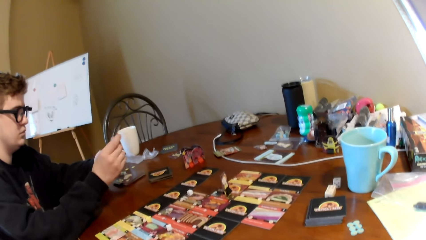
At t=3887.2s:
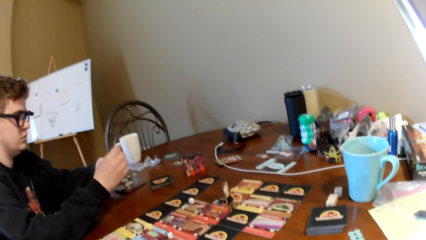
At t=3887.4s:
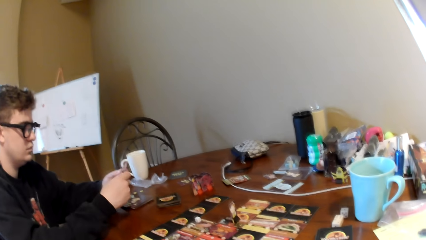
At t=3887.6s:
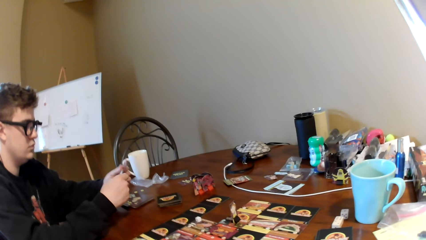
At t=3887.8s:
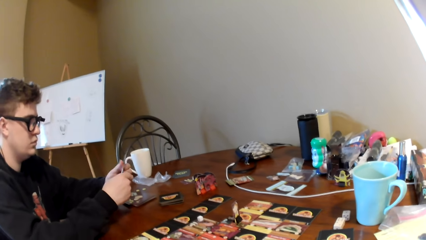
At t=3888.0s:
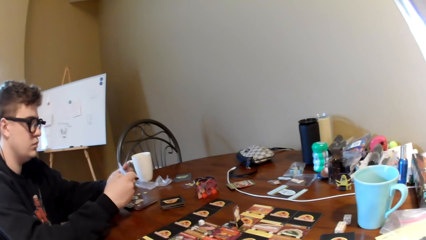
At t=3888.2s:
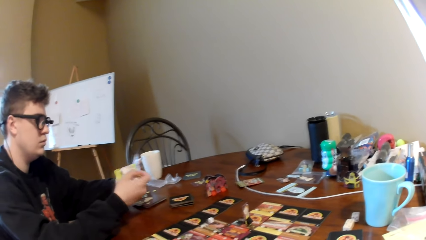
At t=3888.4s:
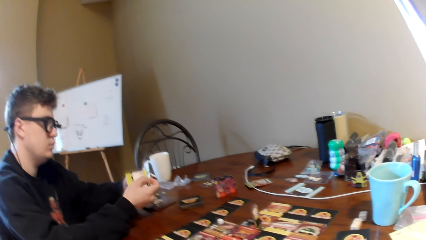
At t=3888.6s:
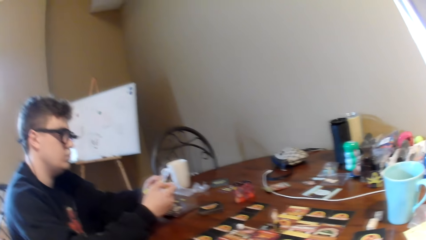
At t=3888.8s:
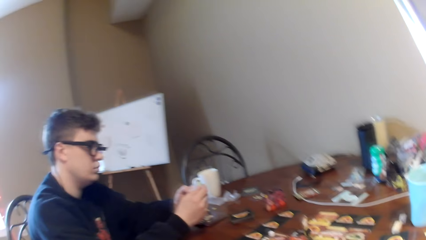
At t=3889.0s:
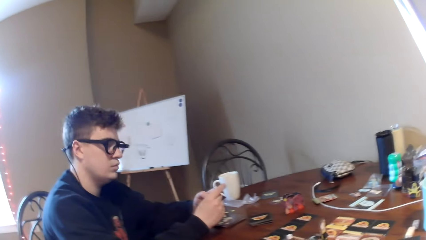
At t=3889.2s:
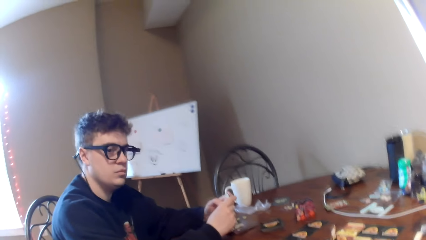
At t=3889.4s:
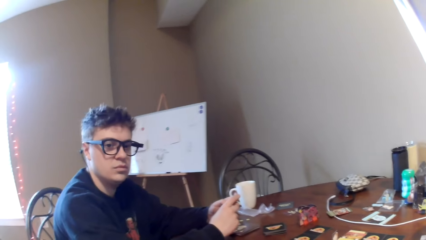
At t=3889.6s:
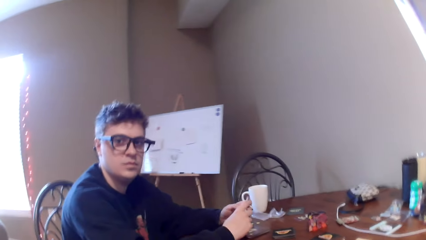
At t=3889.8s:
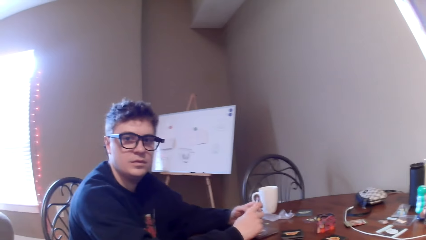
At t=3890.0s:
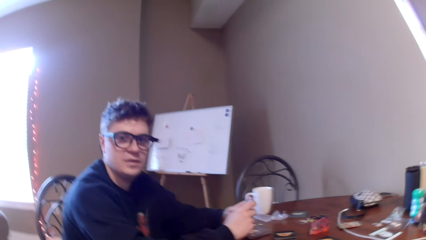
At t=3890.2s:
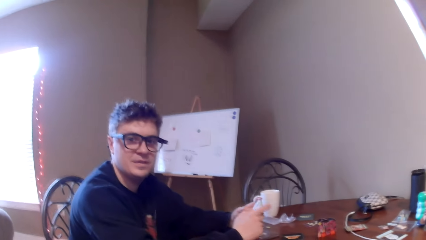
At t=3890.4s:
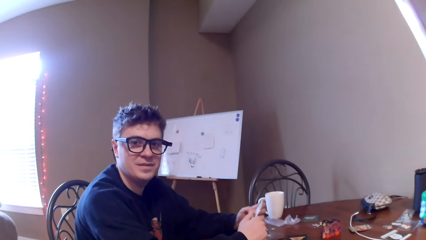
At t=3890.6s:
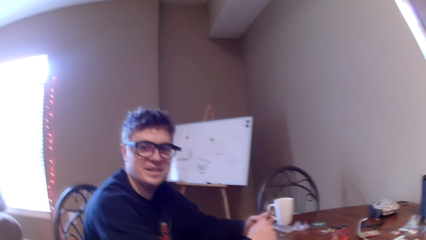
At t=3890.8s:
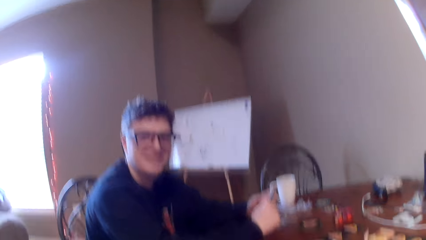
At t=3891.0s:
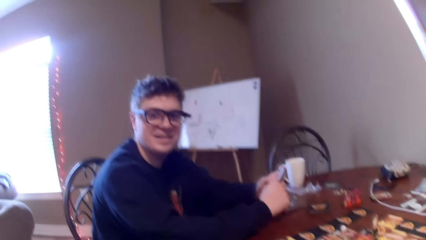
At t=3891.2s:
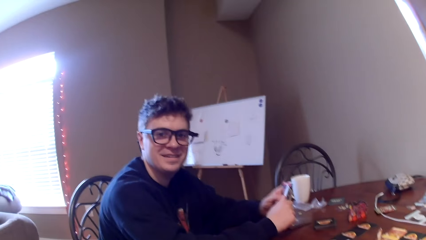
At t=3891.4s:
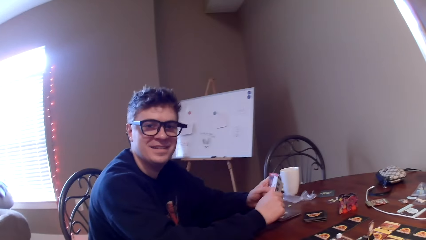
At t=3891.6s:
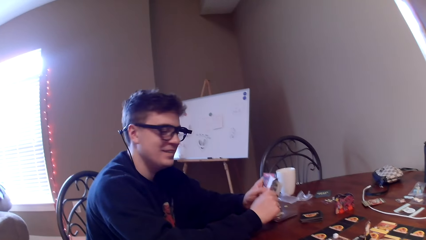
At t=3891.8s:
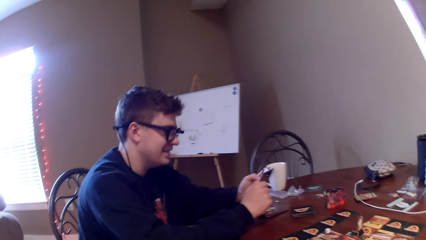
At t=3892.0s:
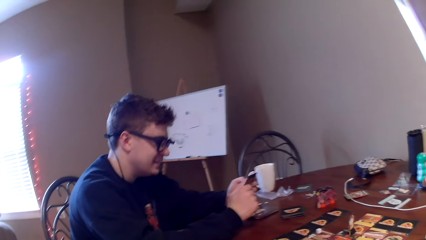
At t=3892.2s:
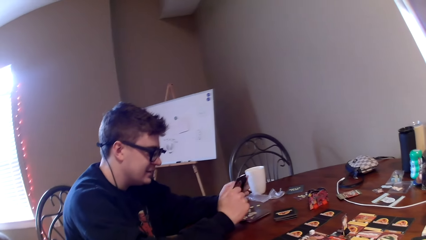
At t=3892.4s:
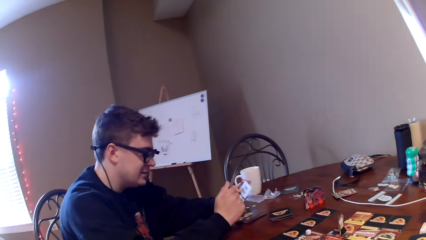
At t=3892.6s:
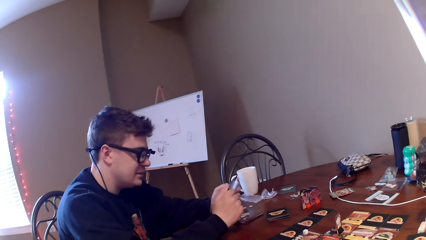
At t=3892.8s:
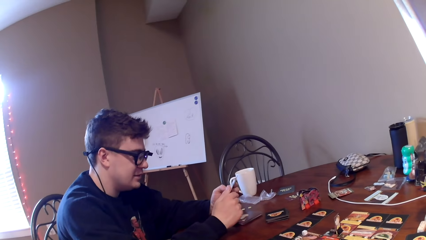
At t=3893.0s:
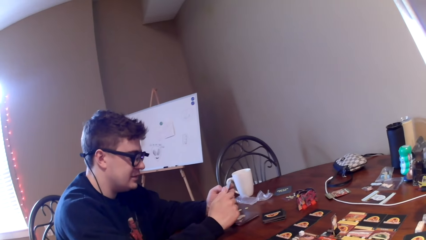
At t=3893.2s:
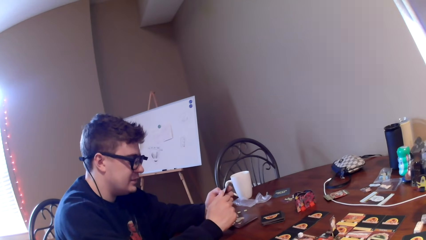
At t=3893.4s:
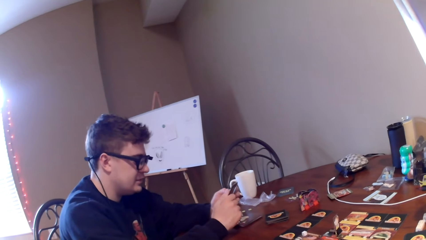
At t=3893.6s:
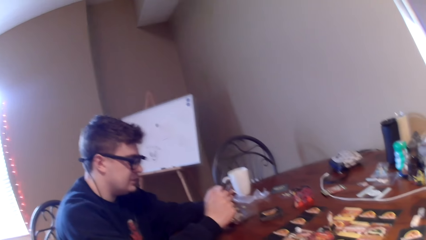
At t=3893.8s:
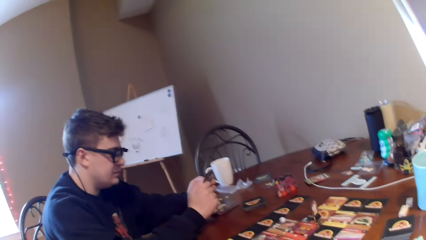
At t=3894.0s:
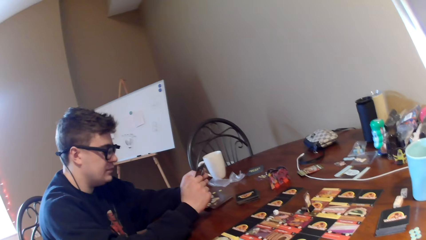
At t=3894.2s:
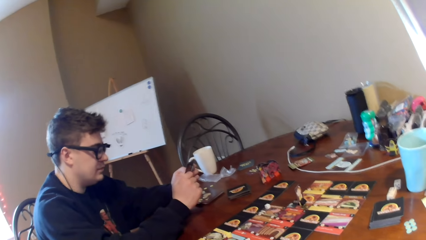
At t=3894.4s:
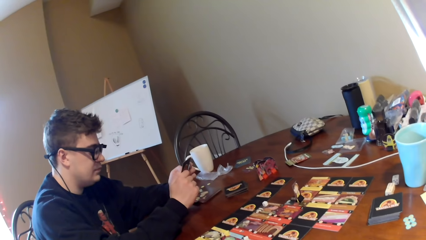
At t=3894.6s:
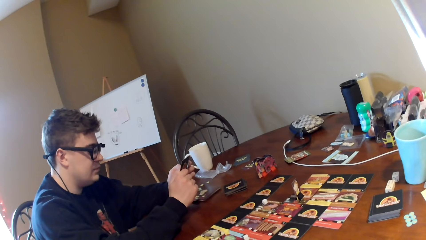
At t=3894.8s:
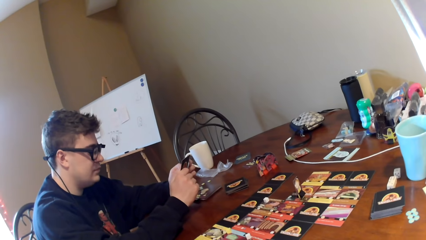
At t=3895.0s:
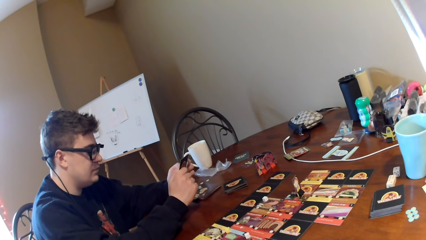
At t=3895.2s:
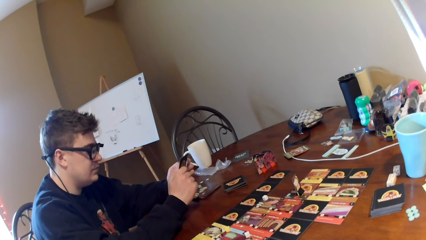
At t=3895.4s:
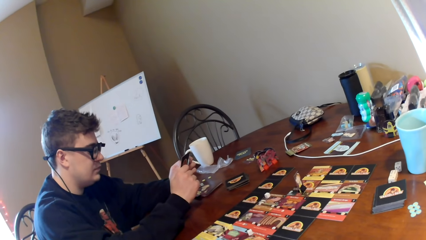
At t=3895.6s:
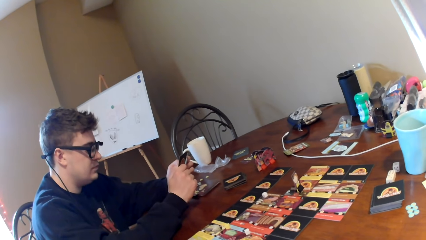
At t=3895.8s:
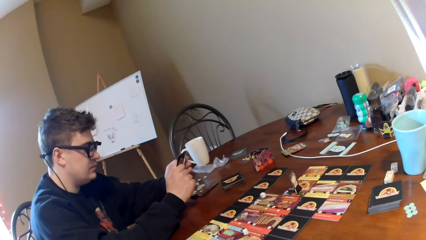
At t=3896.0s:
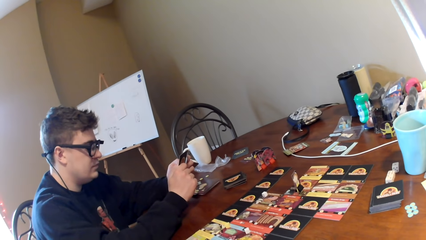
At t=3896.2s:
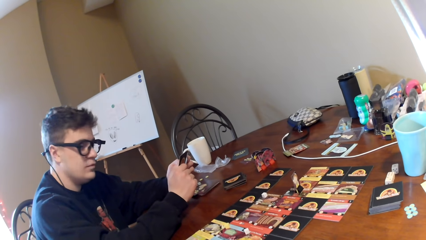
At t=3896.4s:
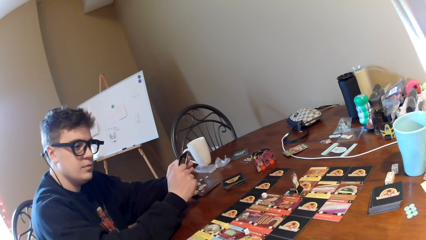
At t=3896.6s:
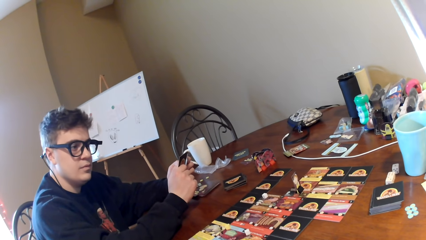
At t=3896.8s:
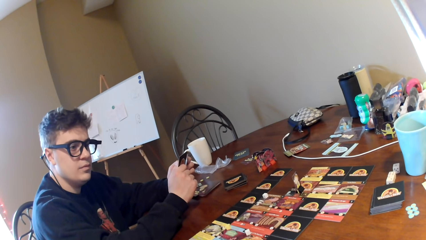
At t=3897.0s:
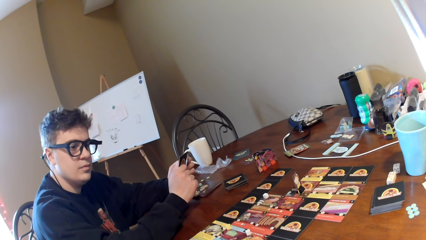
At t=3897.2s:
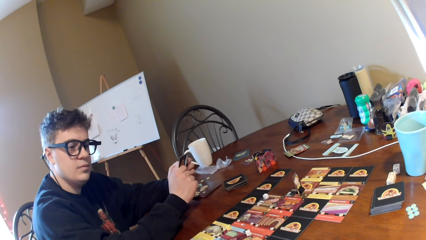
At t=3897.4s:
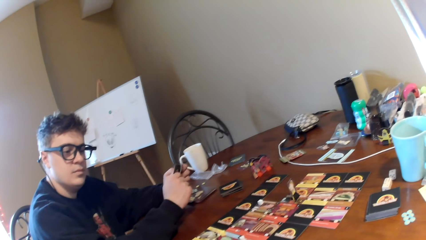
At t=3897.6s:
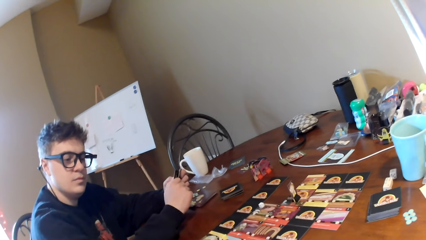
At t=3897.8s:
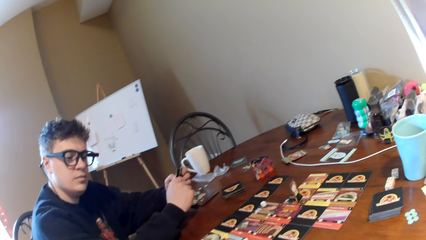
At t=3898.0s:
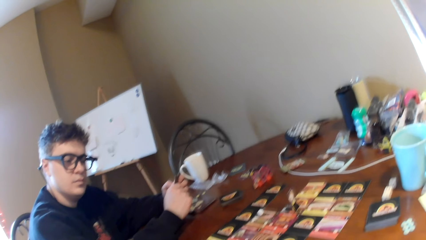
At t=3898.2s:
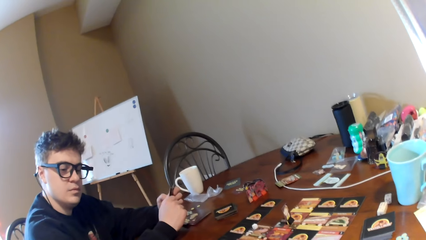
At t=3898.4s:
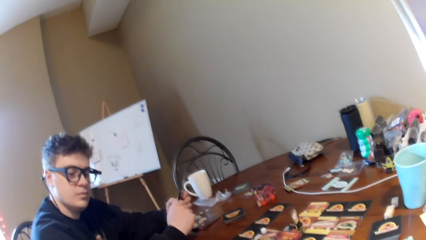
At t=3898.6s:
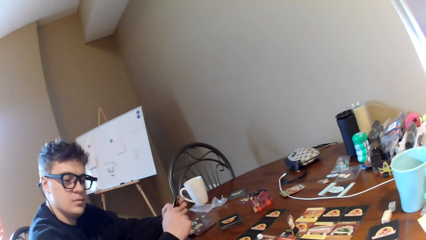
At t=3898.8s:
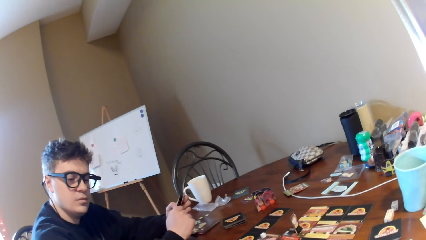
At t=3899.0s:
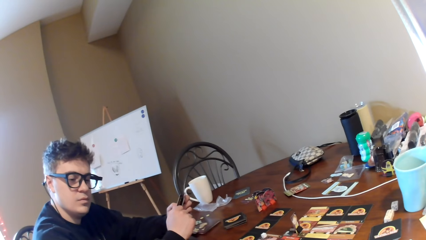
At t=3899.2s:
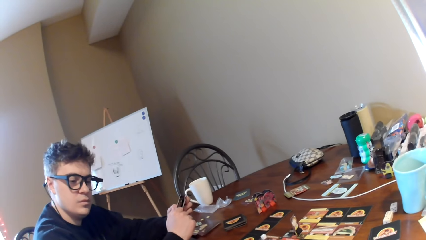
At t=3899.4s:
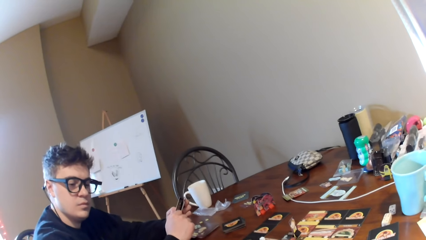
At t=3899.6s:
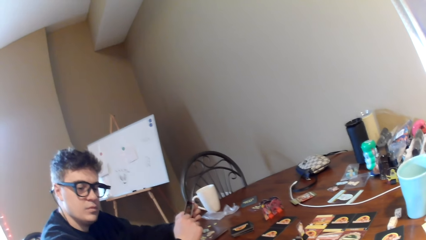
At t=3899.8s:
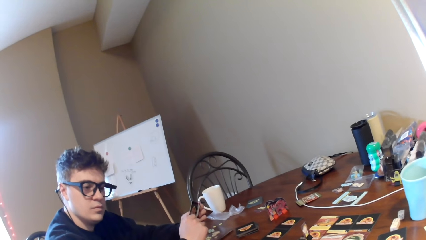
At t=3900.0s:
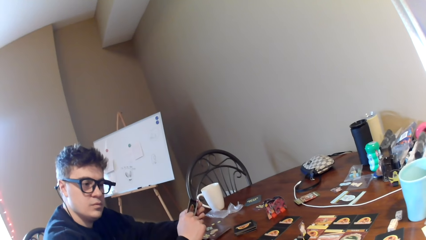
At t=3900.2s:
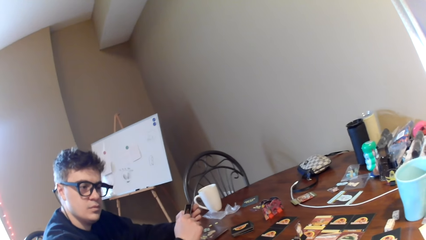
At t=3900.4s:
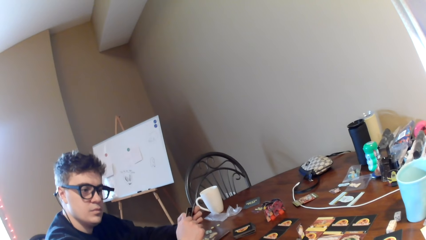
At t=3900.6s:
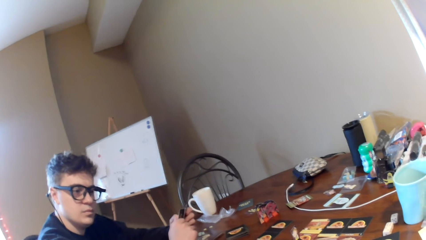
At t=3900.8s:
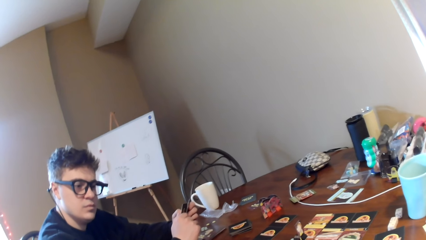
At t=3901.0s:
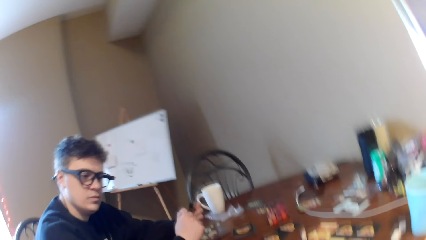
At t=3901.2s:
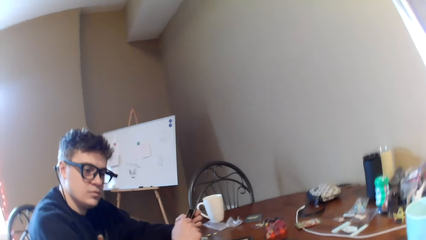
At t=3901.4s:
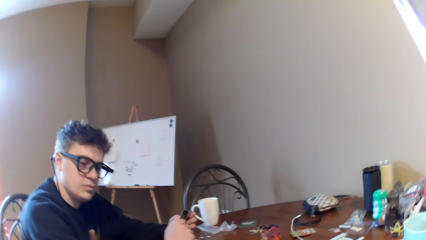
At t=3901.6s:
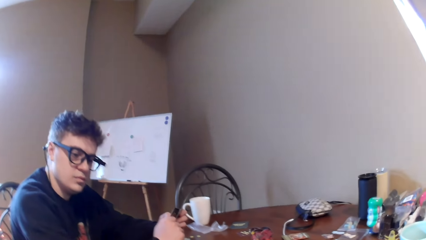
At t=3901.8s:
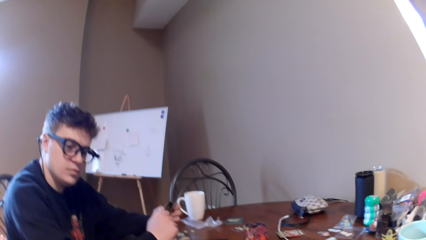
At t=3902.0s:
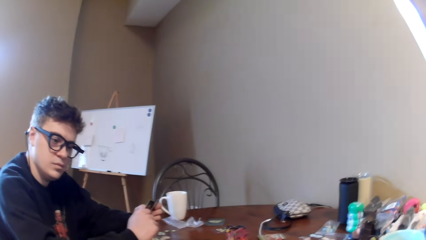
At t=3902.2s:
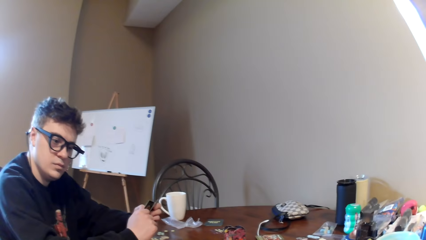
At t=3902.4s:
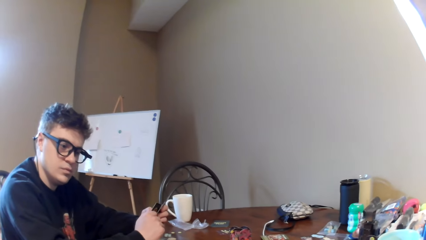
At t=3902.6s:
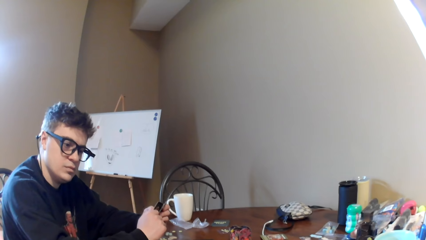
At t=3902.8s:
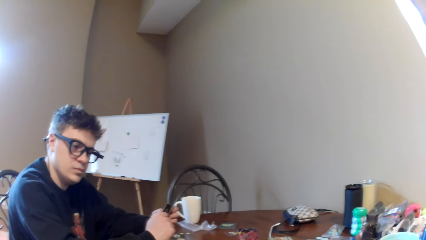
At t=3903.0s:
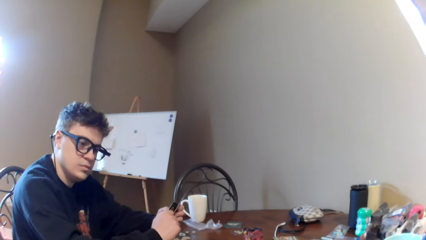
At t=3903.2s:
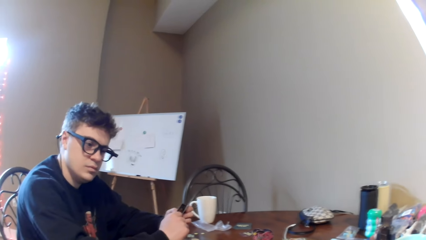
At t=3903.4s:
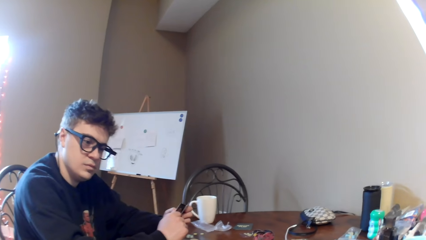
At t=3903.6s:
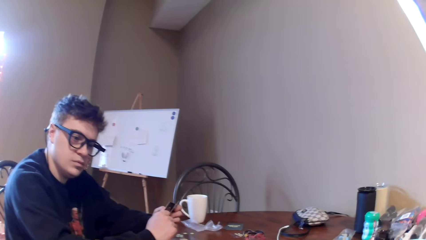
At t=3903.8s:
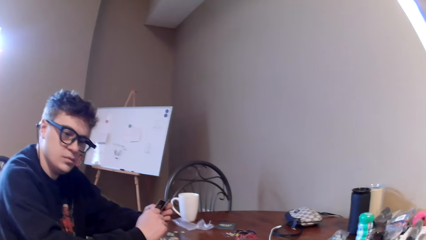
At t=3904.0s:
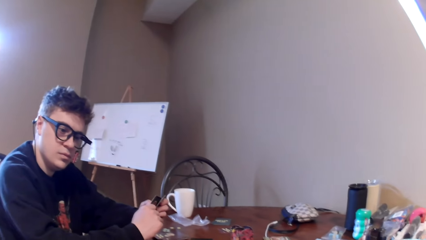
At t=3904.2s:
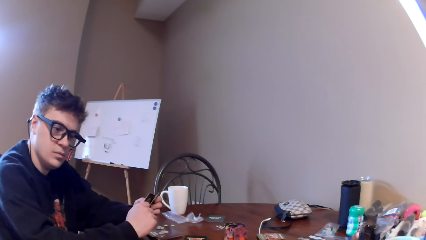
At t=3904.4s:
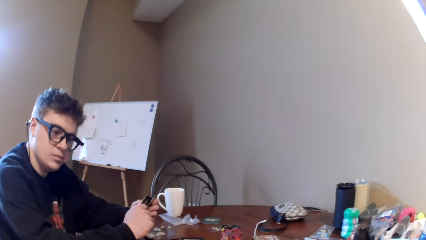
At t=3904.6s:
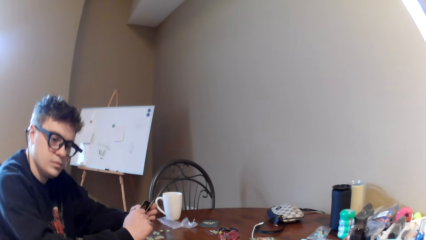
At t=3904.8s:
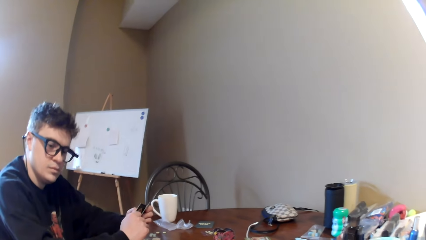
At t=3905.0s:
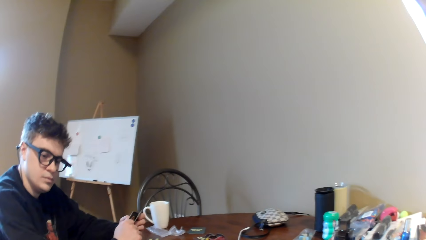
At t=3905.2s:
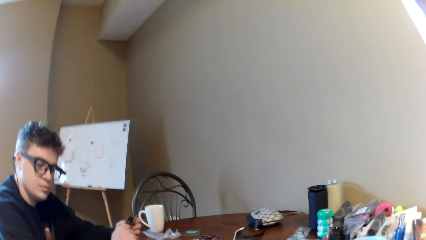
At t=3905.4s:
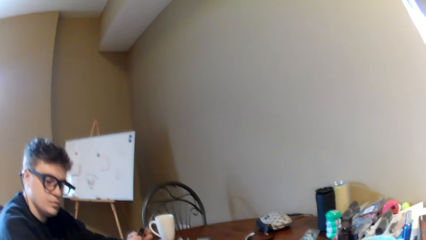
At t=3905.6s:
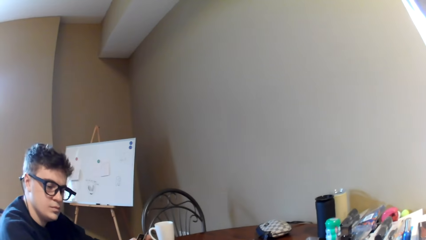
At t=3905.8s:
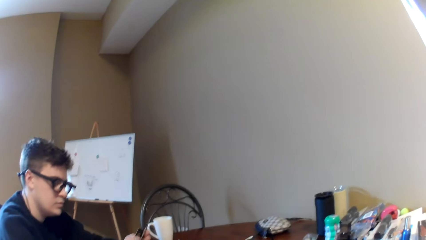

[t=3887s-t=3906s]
The camera wearer talks to a man. They look at the man. The man looks around.
